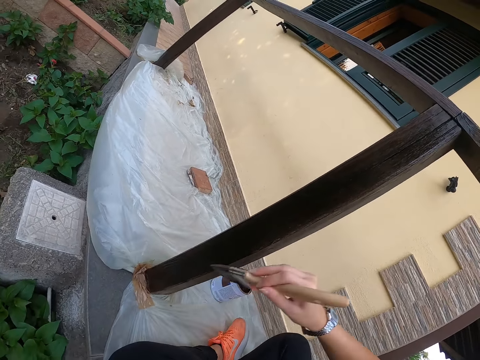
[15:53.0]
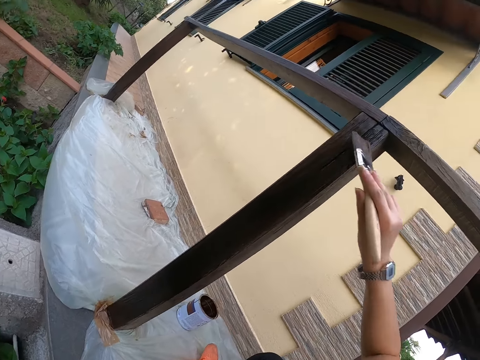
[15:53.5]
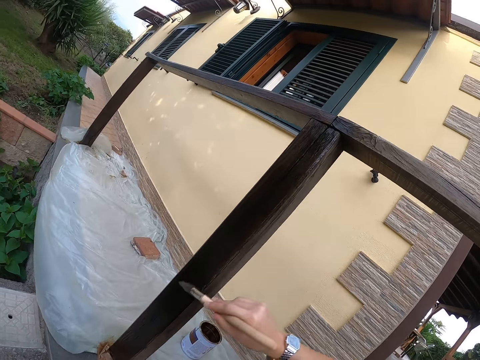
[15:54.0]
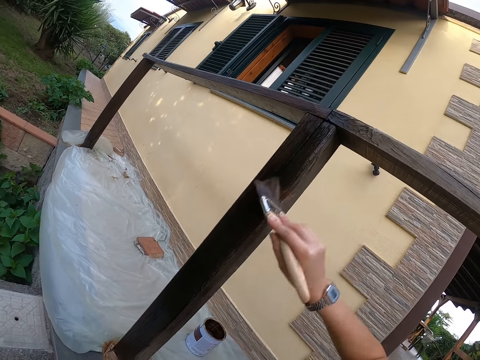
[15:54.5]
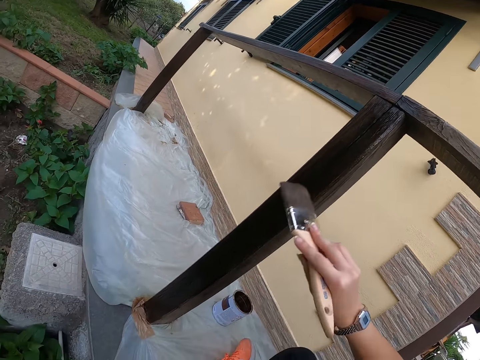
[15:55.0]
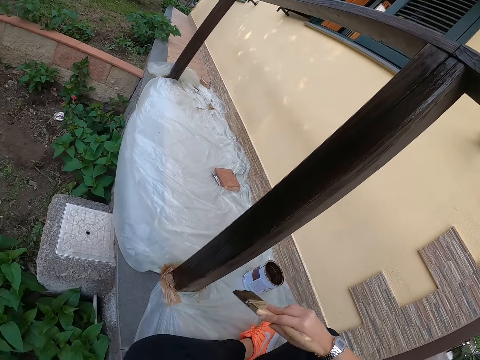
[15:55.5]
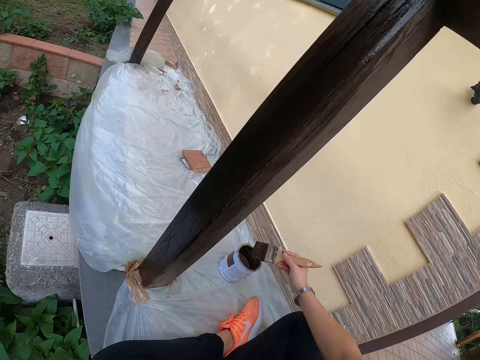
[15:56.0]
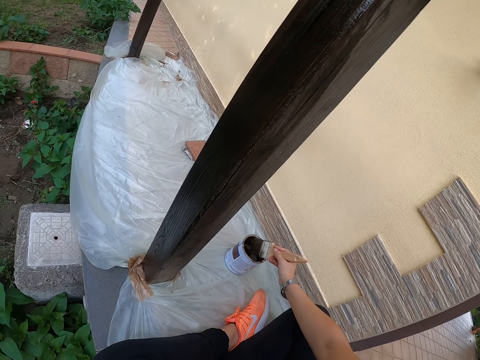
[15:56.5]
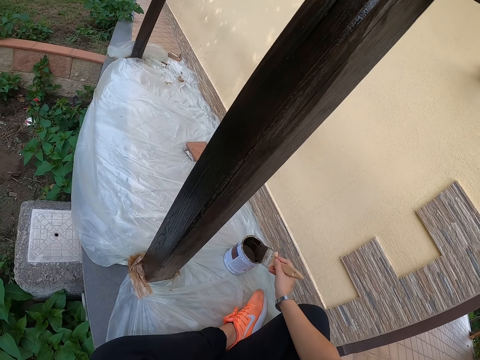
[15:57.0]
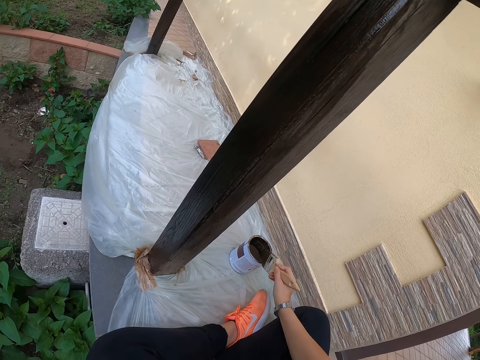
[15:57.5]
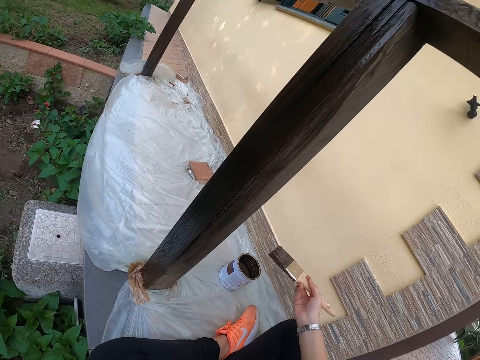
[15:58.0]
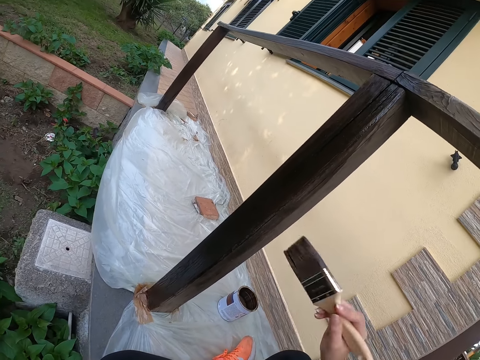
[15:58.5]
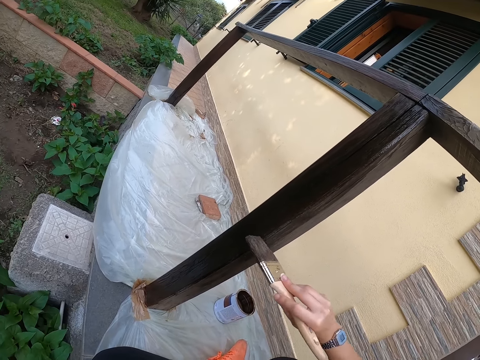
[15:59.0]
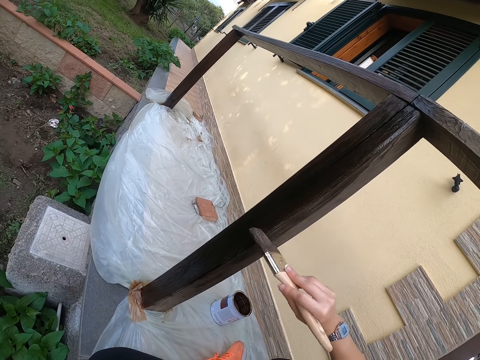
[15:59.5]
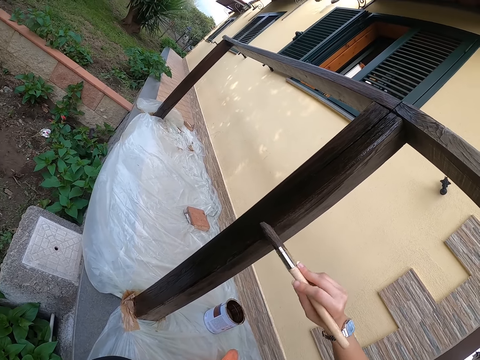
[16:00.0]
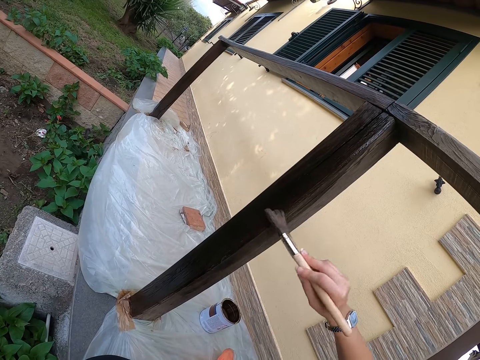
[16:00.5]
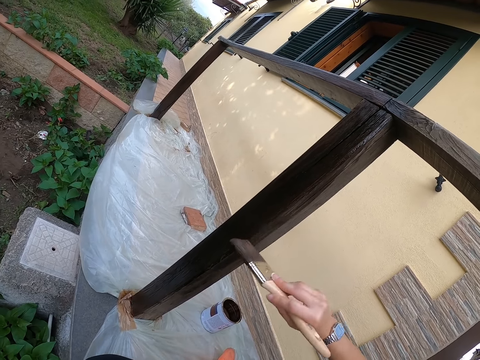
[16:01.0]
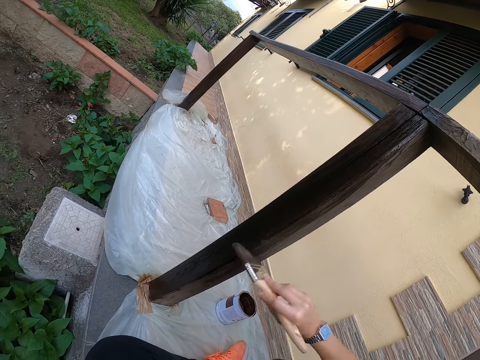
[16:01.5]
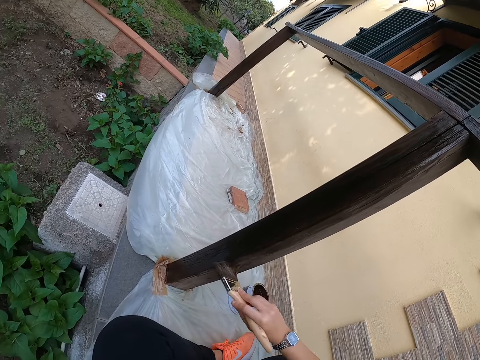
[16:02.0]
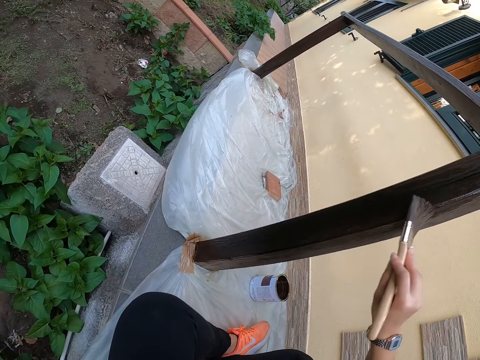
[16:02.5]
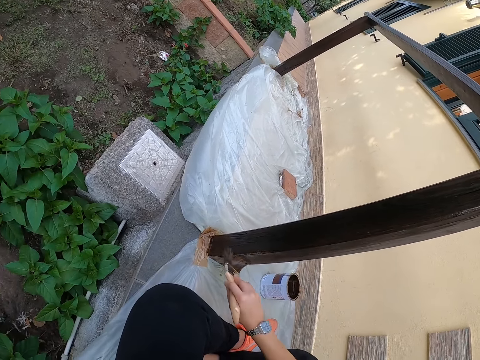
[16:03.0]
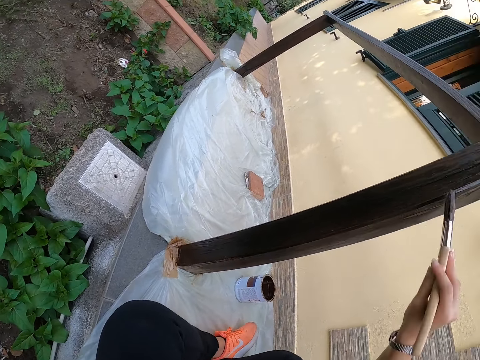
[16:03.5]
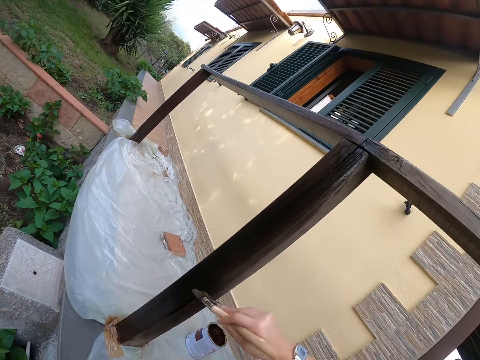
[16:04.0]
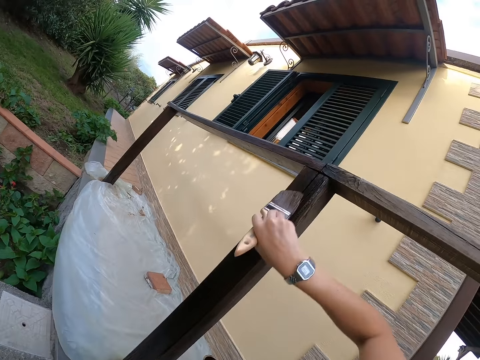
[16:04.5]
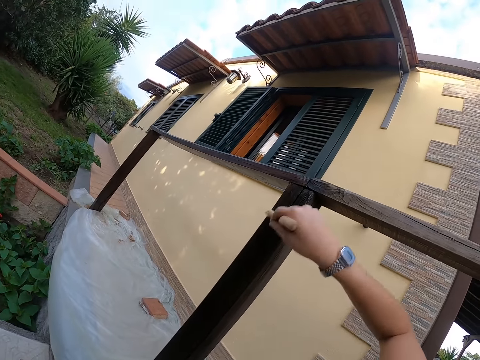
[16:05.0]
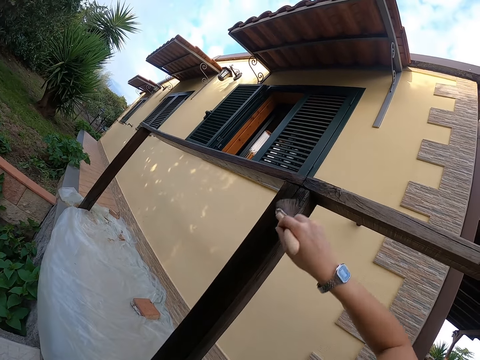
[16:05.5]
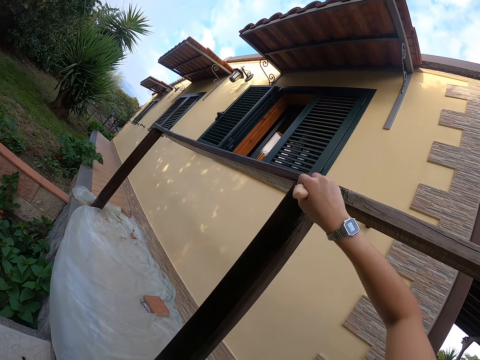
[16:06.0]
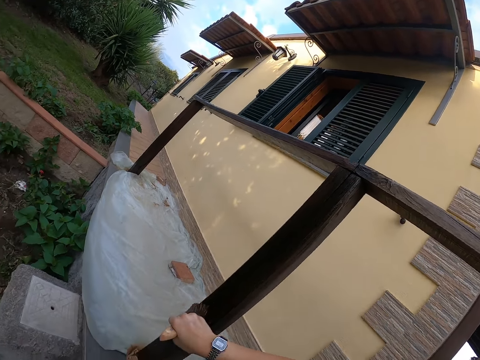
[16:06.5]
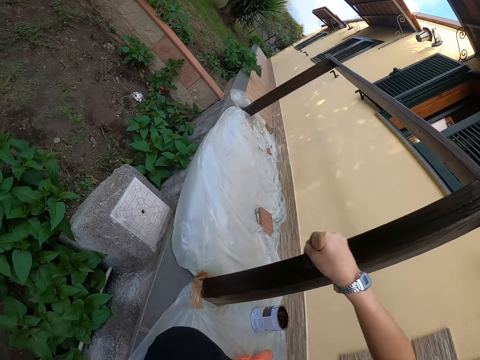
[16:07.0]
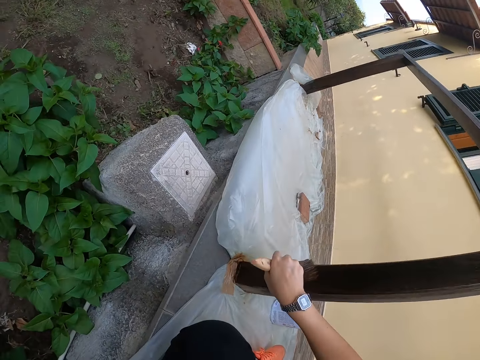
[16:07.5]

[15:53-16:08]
The camera wearer stops painting the balcony. They take some paint from the paint can or container with the paint brush. They take out the paint brush from the container. They hit the top of the paint can with the paint brush. They stop hitting the top of the paint can with the paint brush. They paint the balcony with the paint brush.

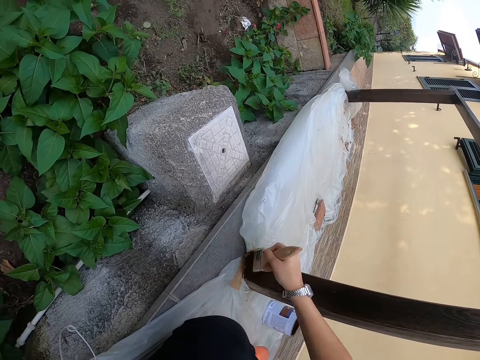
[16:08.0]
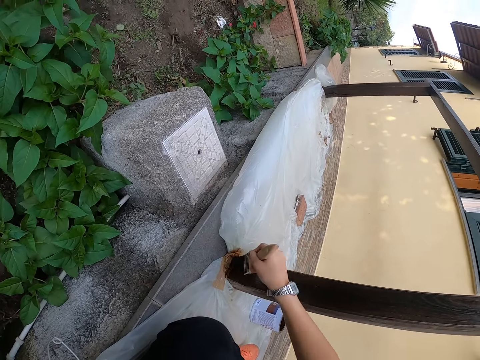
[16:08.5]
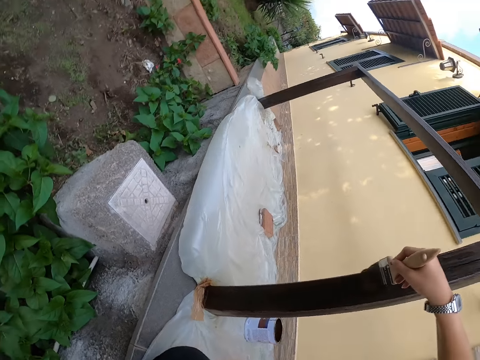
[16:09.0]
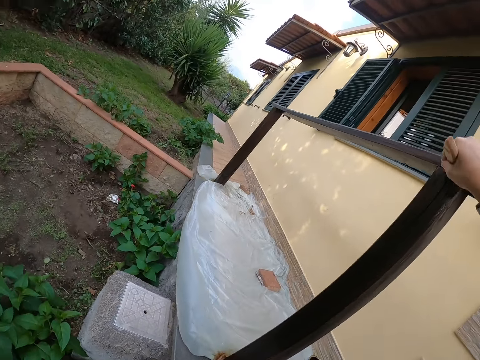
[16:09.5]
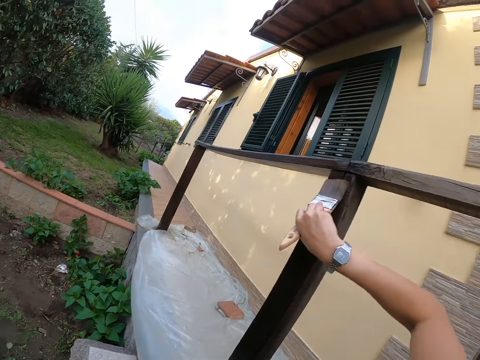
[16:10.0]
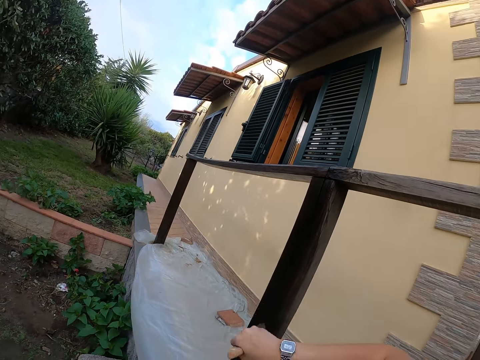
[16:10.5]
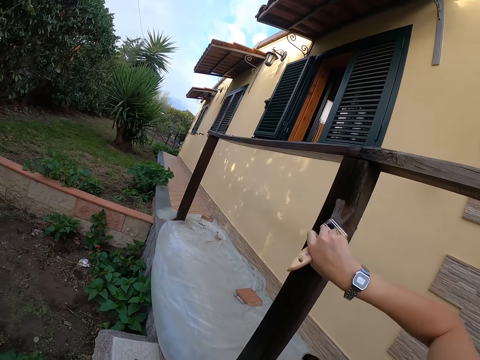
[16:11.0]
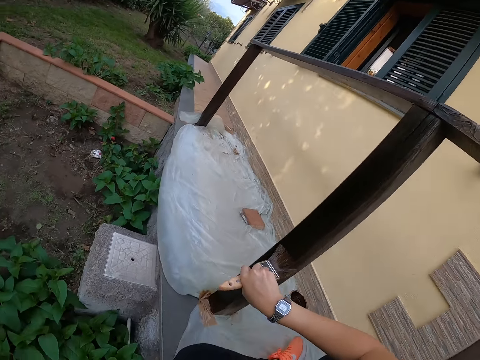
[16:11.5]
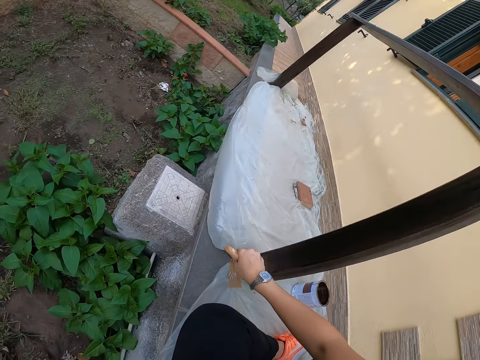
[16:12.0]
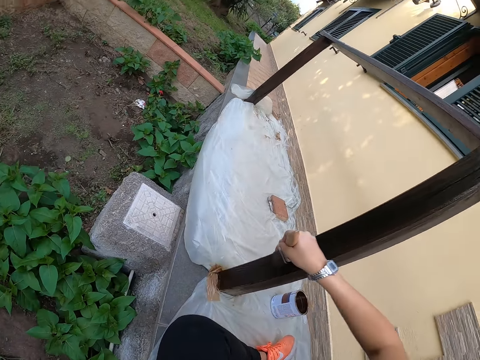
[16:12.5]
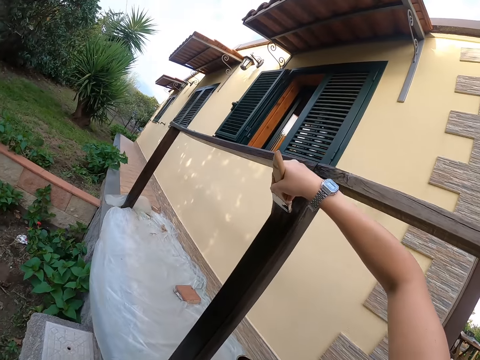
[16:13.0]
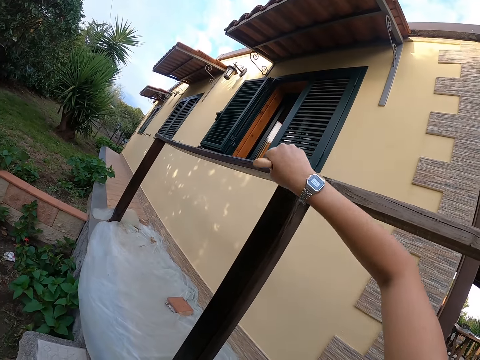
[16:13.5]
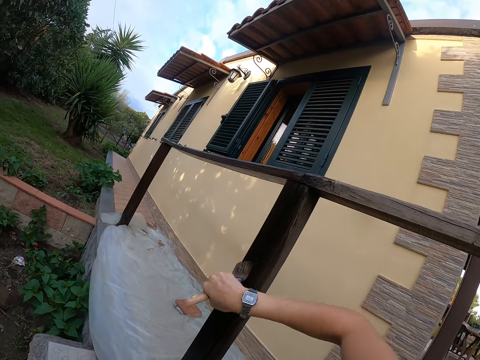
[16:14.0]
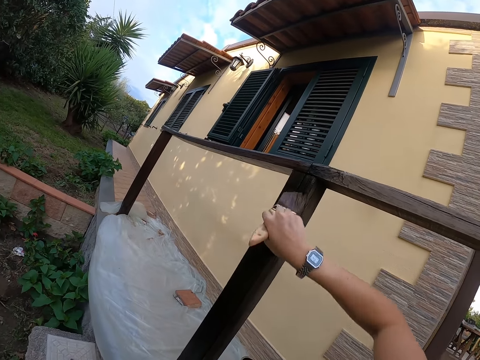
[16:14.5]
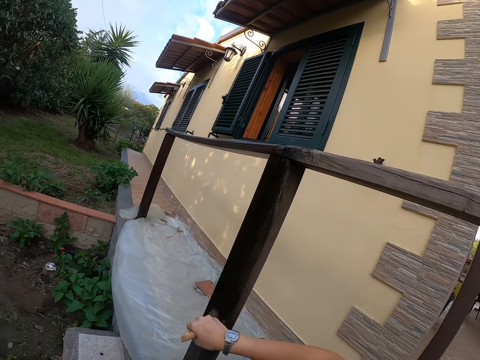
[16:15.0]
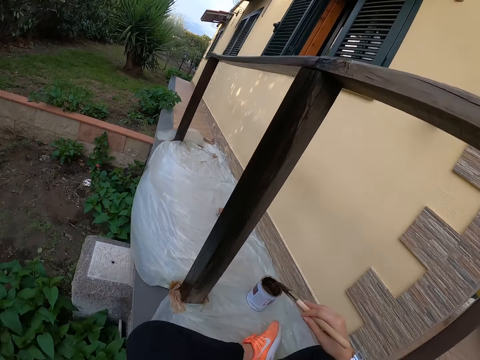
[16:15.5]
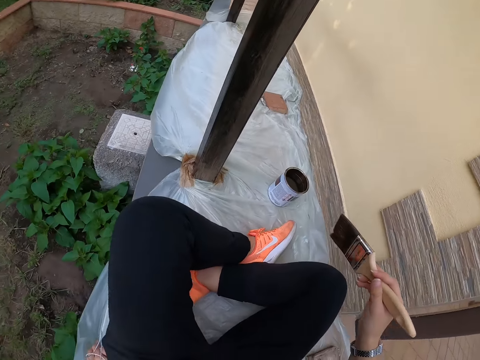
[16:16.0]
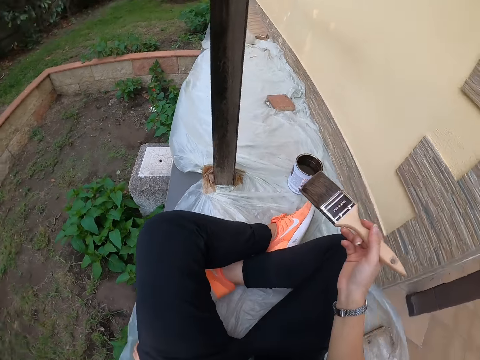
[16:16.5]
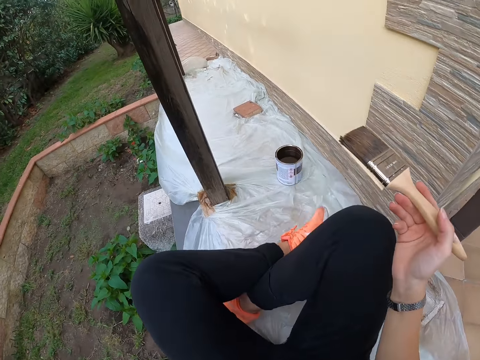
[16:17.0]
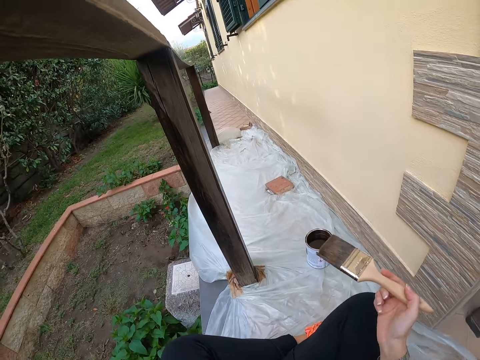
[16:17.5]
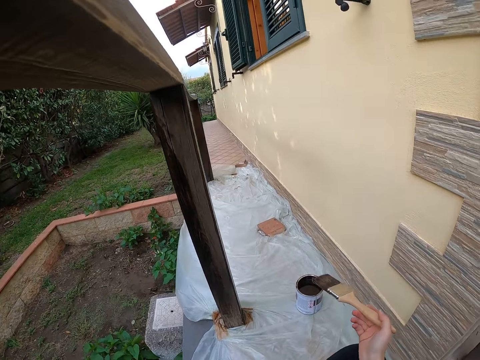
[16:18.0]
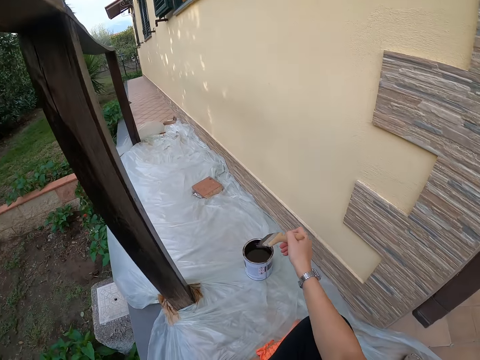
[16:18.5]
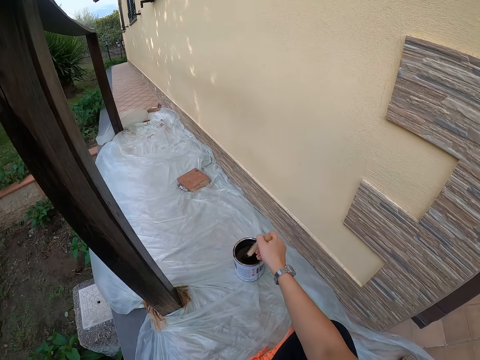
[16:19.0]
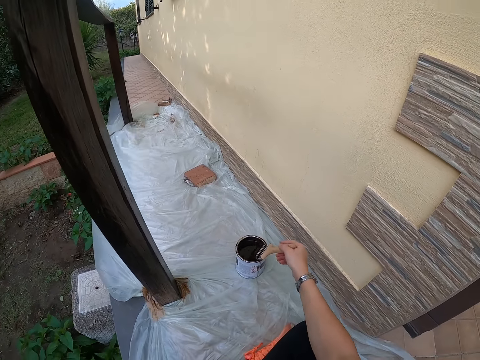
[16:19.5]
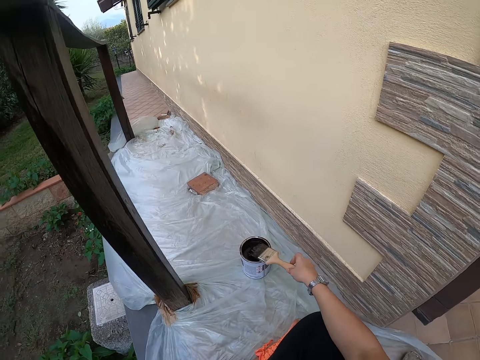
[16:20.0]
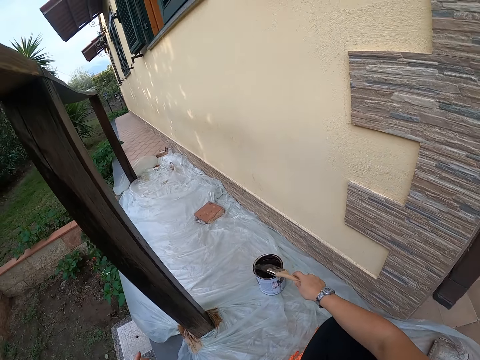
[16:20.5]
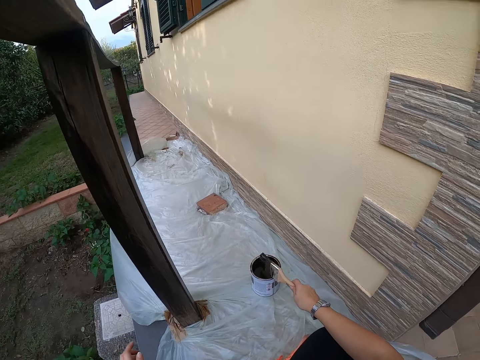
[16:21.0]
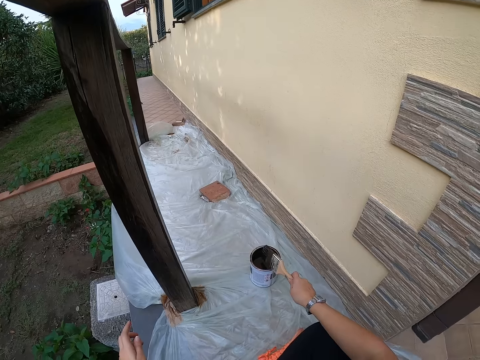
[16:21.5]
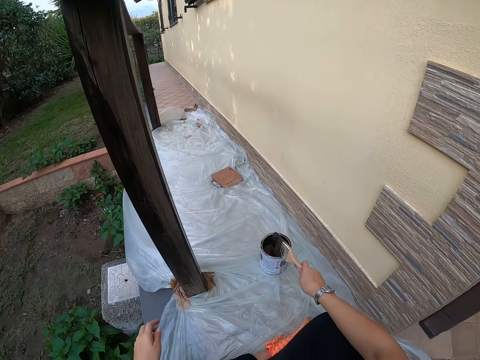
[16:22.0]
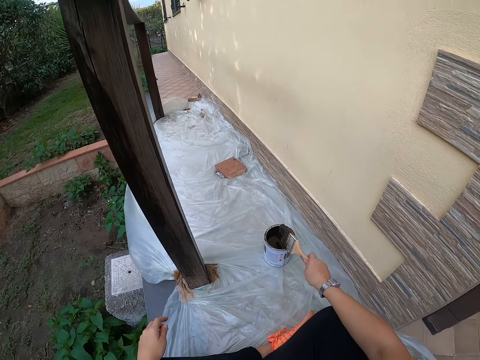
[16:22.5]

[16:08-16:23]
The camera wearer stops painting the balcony. They adjust their sitting position. They take some paint from the paint can or container with the paint brush. They take out the paint brush from the container. They hit the top of the paint can with the paint brush.
